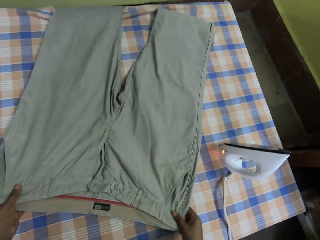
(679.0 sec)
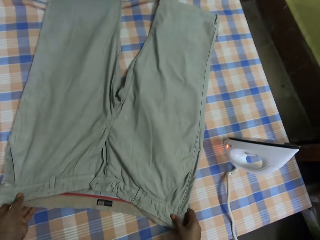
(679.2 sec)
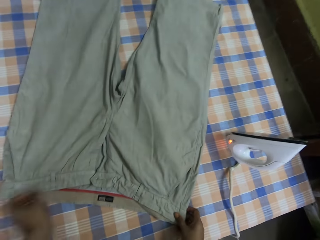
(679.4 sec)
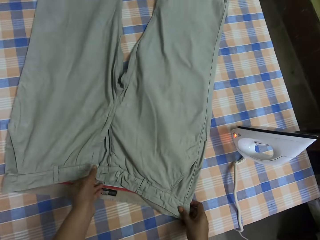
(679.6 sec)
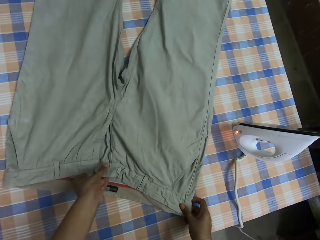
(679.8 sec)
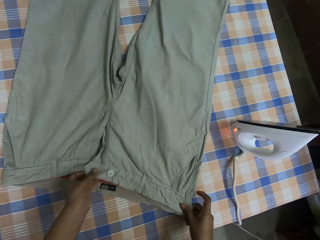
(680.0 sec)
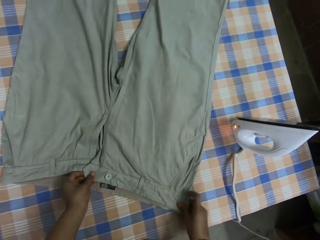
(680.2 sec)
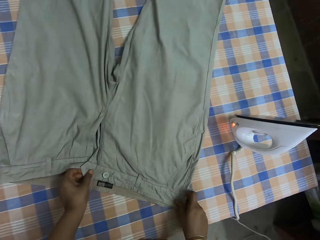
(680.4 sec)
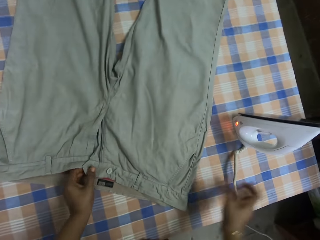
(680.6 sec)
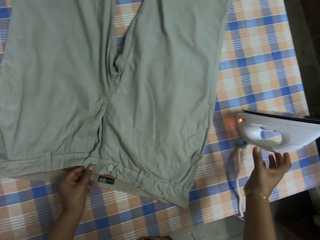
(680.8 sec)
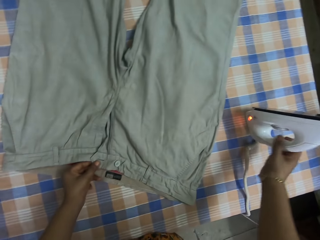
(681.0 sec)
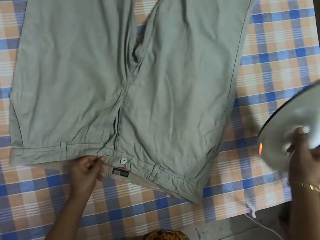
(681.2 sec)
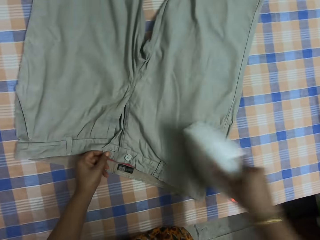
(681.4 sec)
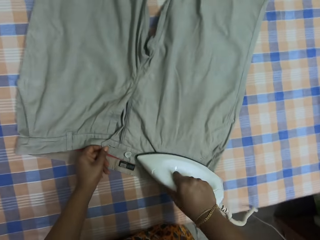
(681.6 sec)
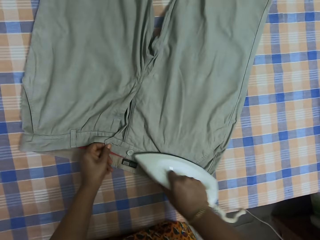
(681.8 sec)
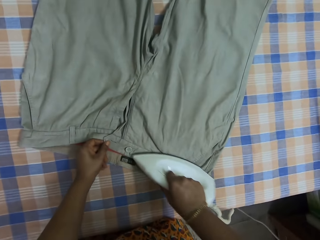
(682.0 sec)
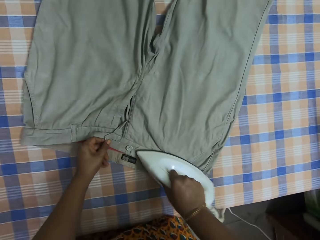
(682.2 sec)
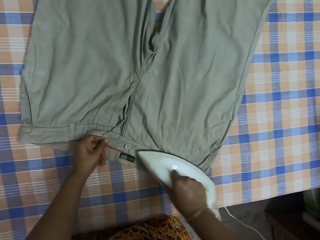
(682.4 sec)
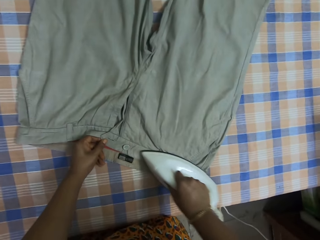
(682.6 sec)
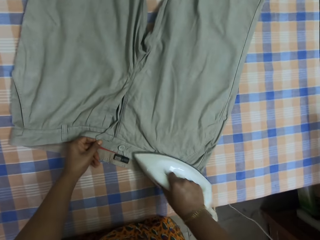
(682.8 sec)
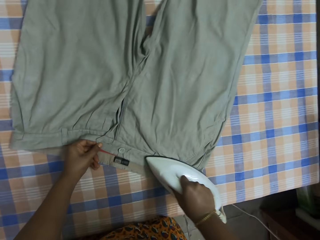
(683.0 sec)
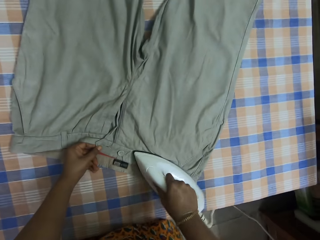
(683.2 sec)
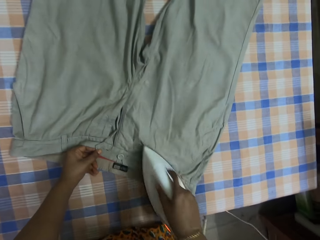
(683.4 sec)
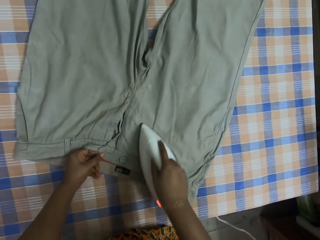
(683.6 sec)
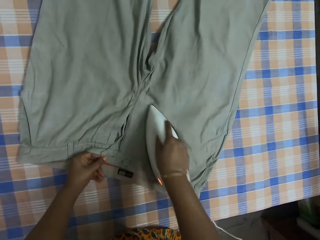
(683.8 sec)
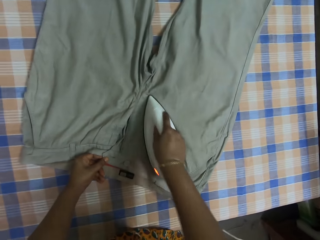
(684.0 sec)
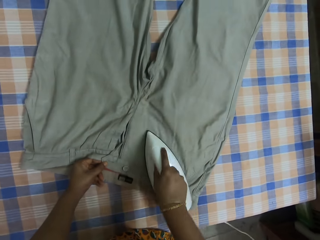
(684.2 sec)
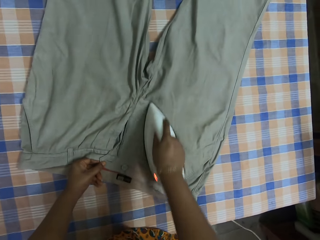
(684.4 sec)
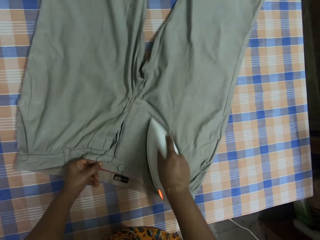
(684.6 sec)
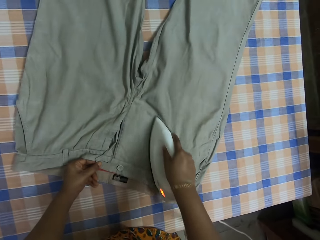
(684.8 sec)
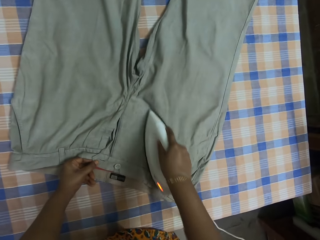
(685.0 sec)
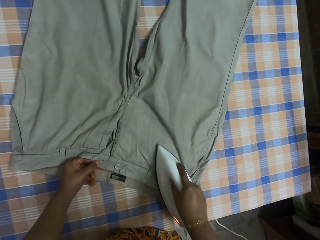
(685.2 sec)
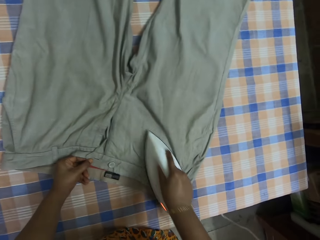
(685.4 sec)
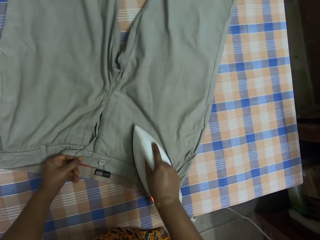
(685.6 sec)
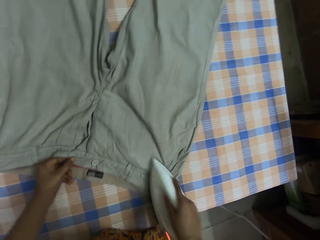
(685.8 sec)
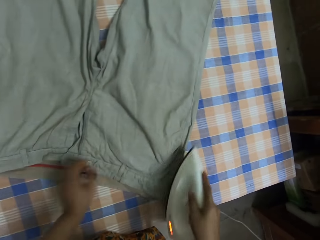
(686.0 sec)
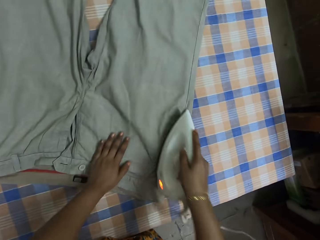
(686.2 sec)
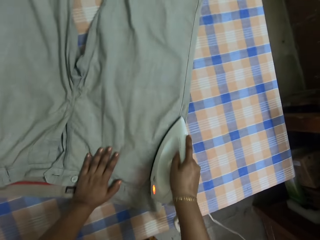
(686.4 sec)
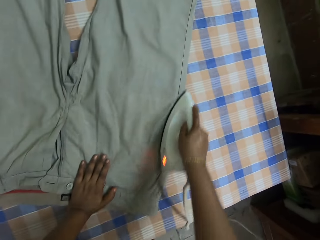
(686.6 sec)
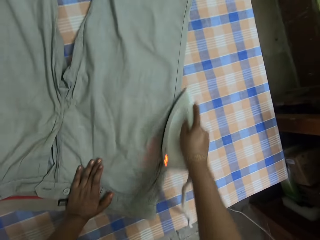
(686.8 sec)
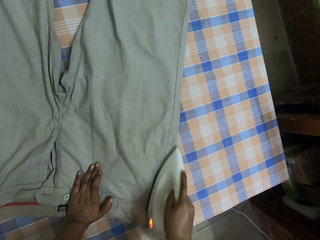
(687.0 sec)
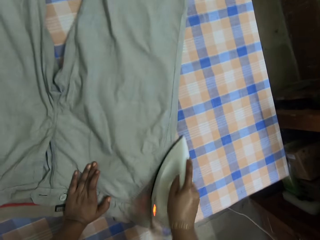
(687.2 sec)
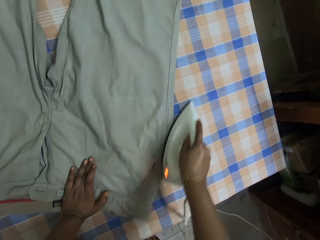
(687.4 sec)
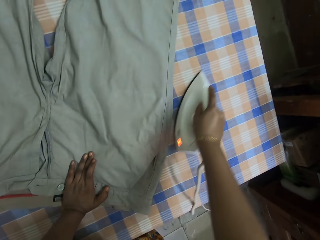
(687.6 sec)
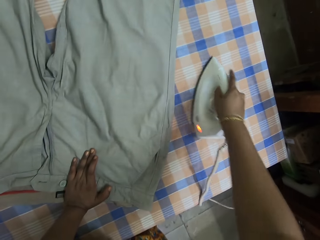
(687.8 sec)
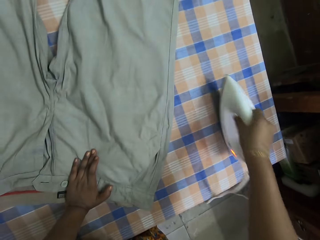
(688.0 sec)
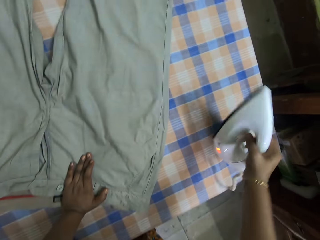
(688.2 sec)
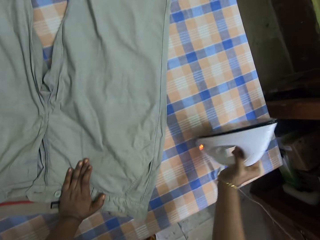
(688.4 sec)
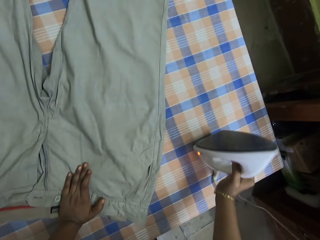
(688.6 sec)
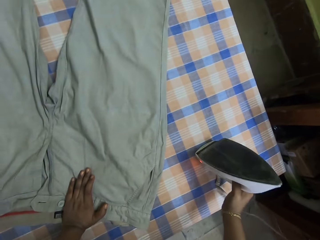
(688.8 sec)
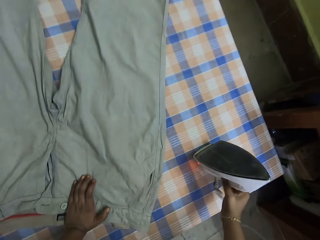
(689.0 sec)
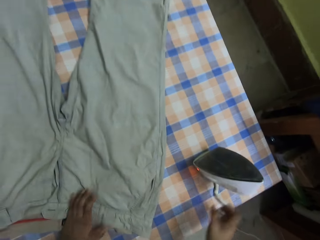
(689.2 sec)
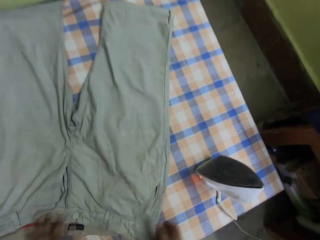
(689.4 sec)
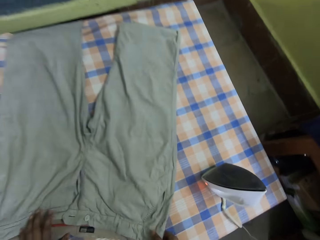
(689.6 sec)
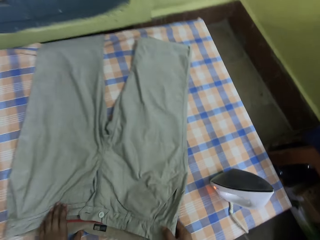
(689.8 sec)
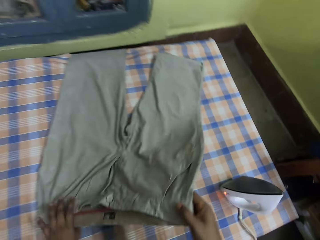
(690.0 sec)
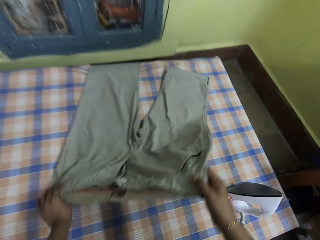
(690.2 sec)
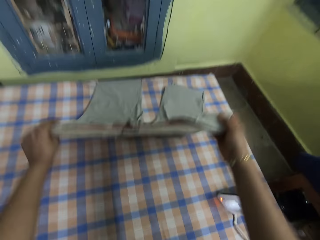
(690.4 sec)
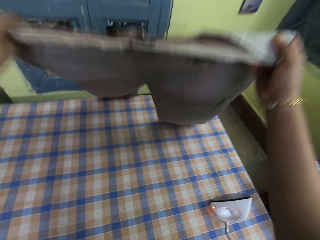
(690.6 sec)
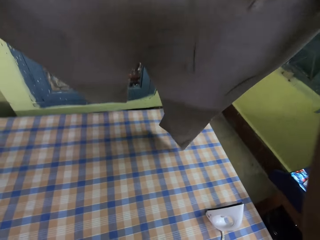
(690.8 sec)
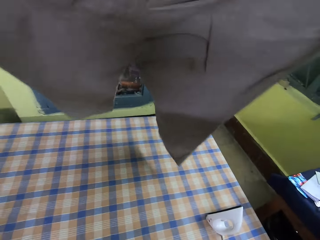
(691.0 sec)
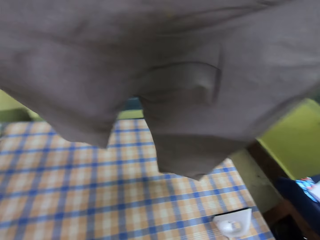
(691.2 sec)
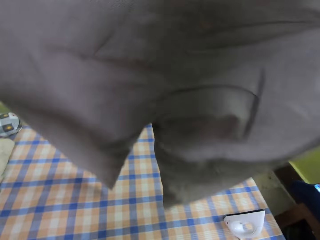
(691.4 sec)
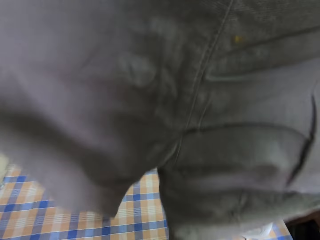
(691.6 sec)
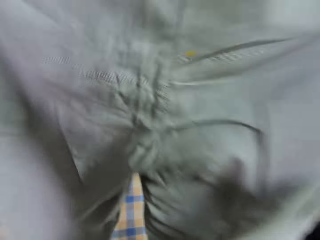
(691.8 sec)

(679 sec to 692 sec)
The camera wearer picks up an iron box. They iron a trouser. They place the iron box on the table. They adjust the trouser. They hold up the trouser.

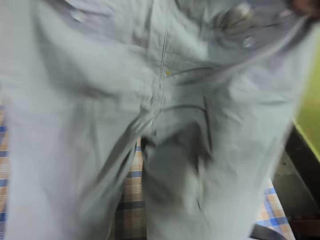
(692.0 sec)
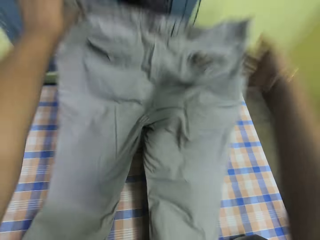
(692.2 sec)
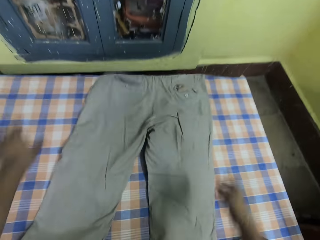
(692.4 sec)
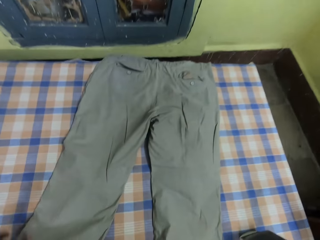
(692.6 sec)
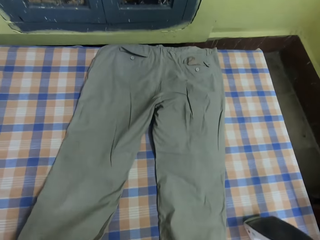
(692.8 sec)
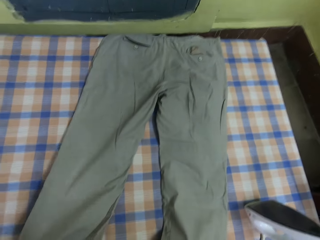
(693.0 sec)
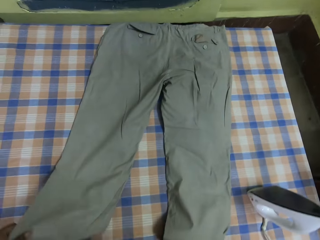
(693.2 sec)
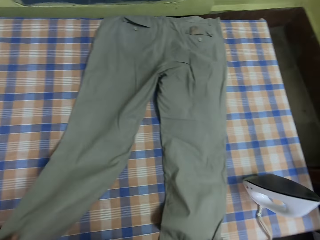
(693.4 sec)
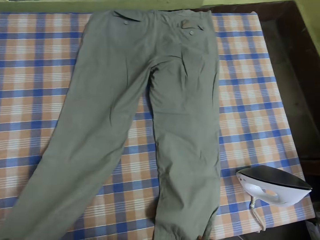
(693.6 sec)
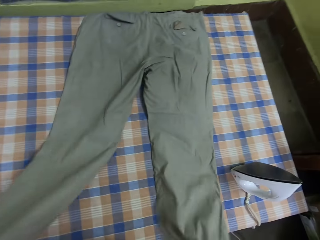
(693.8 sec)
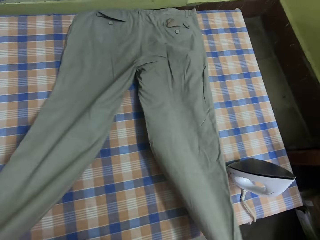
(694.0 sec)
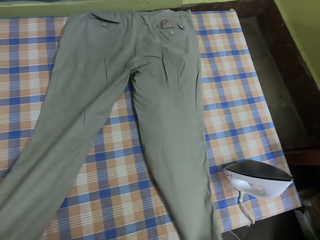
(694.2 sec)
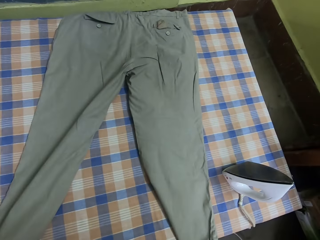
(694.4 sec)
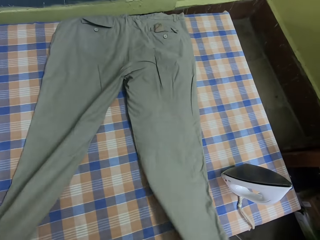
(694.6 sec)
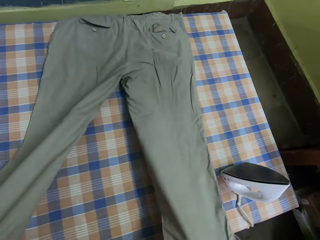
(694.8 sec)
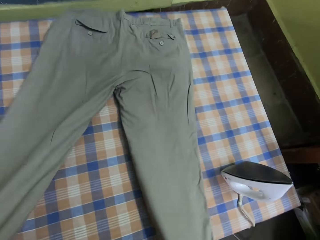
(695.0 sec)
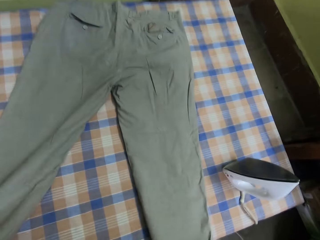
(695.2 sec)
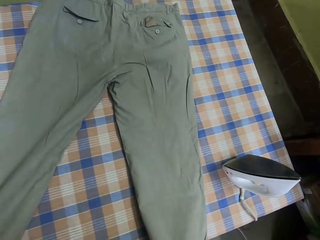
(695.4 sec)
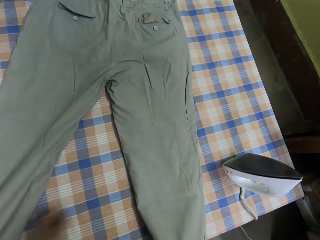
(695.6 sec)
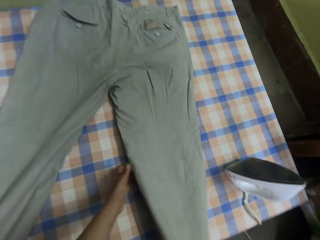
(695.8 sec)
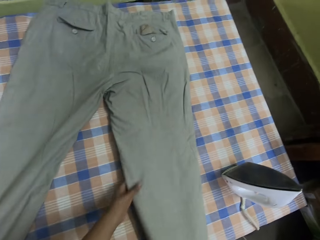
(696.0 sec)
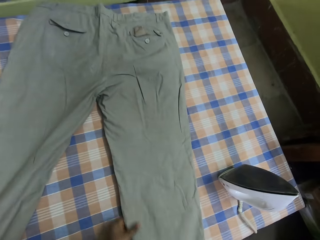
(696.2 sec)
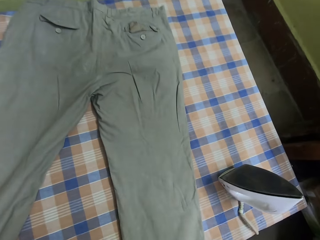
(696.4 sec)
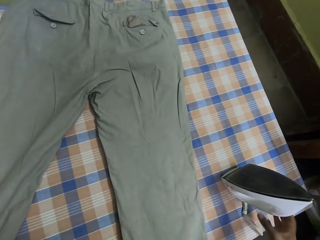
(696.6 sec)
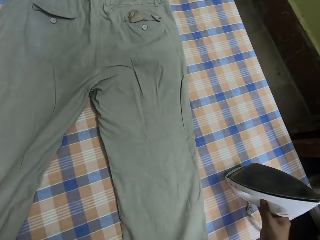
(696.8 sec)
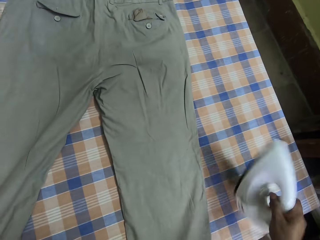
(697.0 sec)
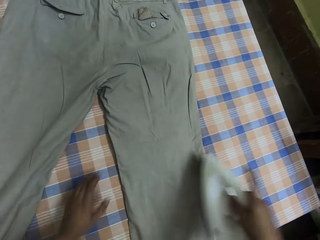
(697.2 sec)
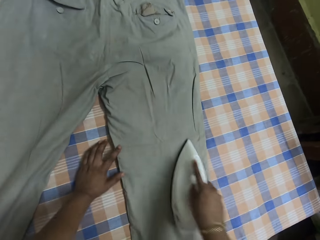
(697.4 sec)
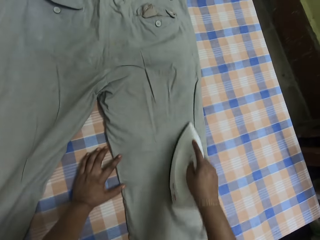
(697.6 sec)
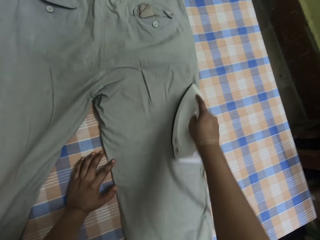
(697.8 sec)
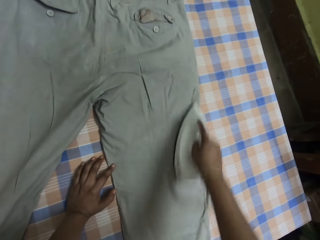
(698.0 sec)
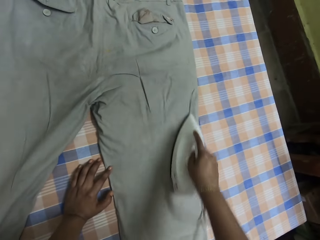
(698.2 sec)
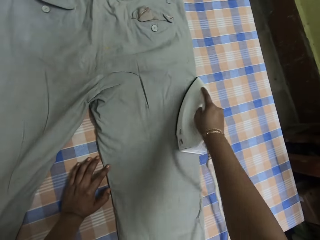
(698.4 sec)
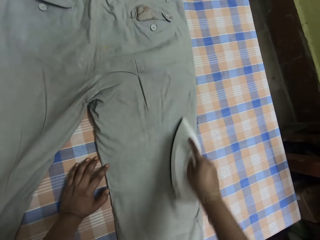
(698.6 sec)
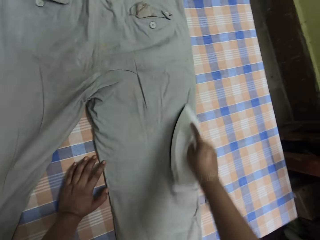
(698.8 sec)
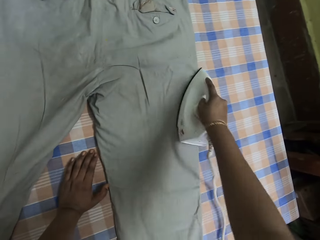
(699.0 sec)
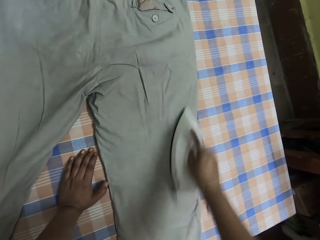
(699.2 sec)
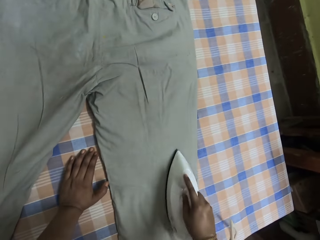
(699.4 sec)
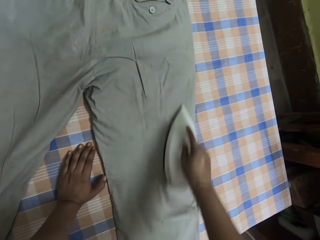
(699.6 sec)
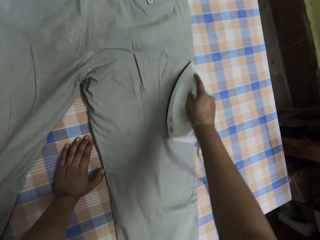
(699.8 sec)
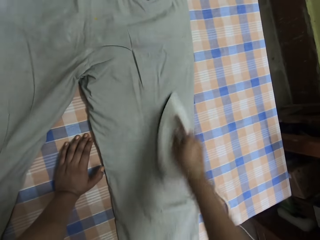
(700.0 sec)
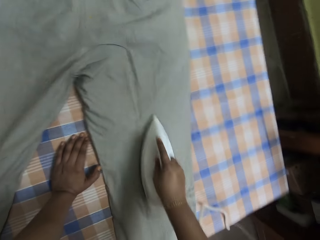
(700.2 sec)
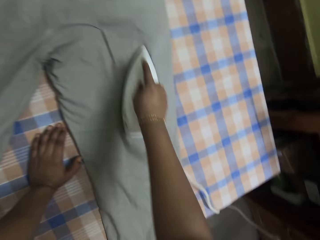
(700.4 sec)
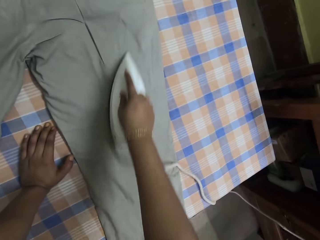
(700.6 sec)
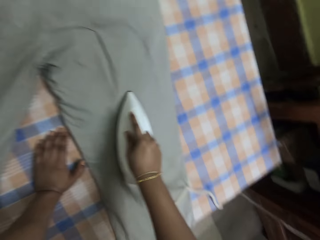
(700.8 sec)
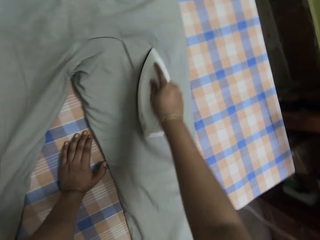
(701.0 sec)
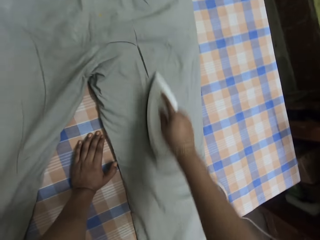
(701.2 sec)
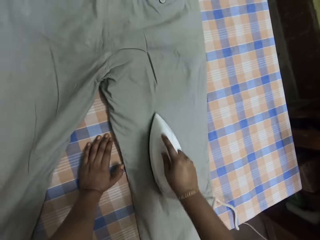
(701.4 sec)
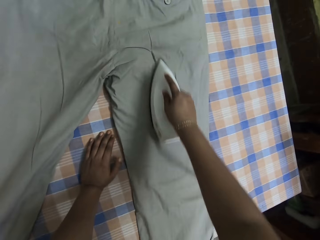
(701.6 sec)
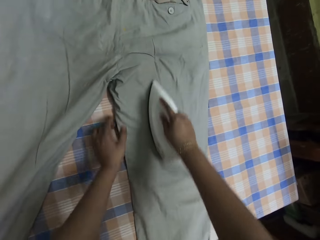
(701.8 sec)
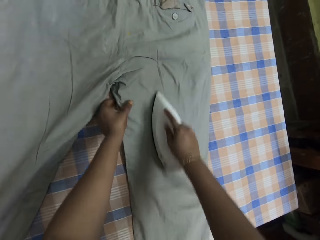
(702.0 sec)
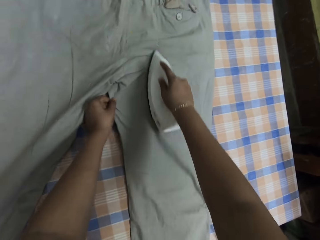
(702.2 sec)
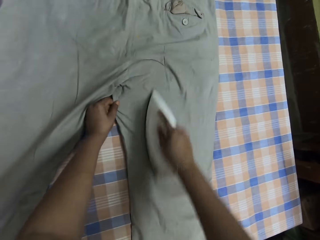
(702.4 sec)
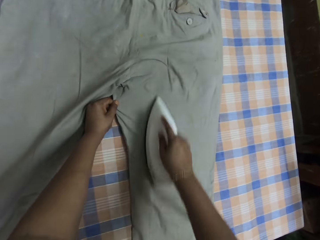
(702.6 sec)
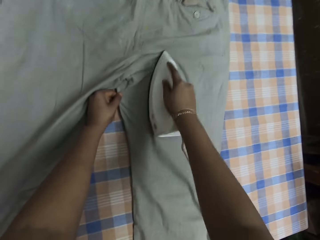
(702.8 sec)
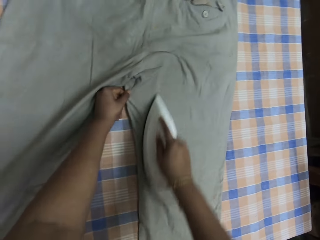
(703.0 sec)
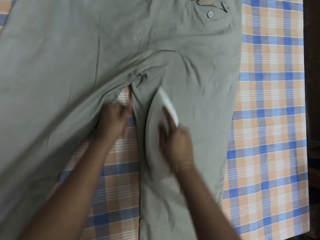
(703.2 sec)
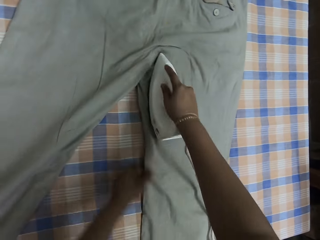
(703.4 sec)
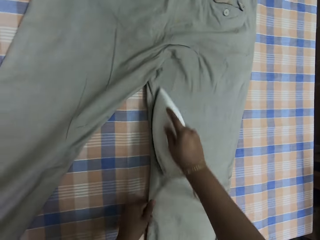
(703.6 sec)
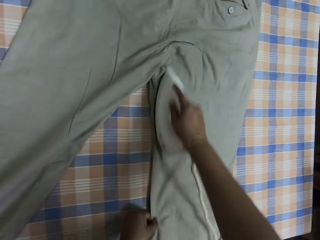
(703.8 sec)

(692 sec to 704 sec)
The camera wearer turns the trouser. They drop down the trouser. They spread the trouser on the table. They straighten the trouser. They pick up an iron box. They iron the trouser.
